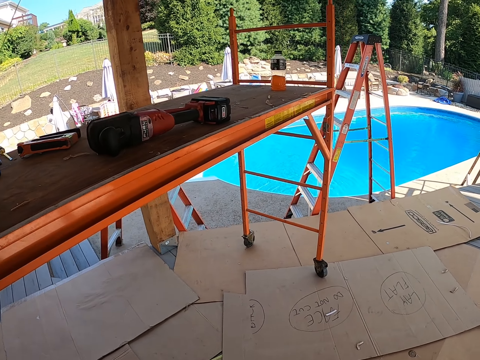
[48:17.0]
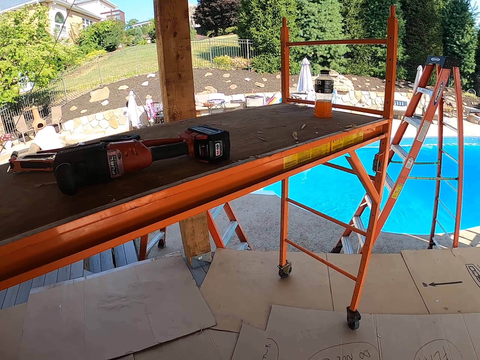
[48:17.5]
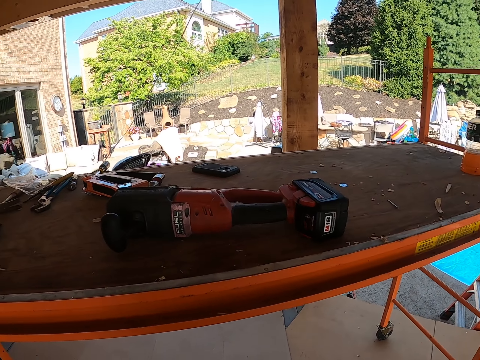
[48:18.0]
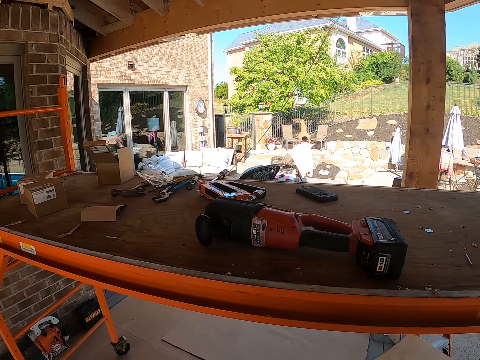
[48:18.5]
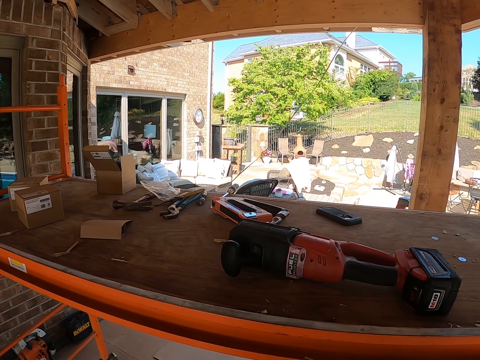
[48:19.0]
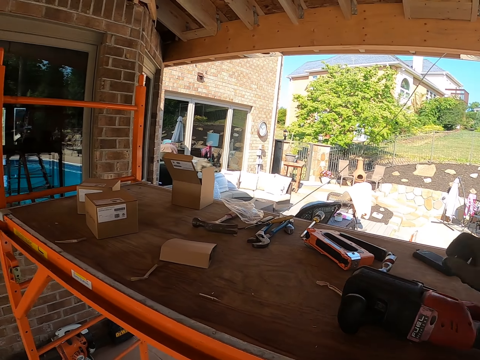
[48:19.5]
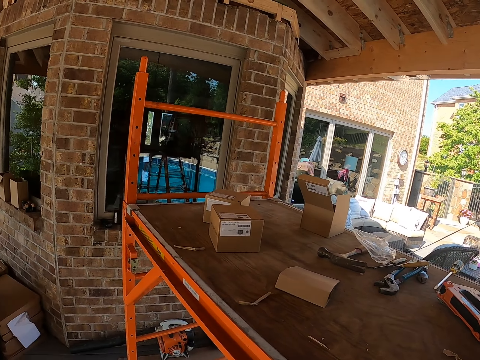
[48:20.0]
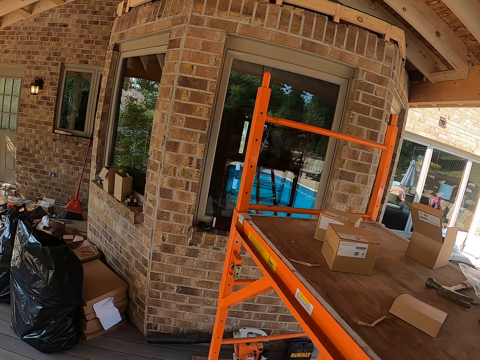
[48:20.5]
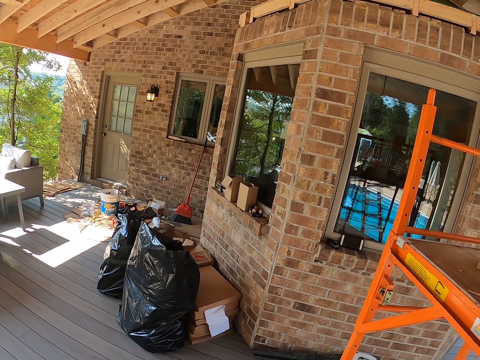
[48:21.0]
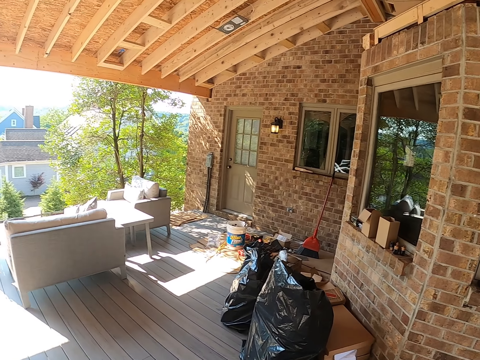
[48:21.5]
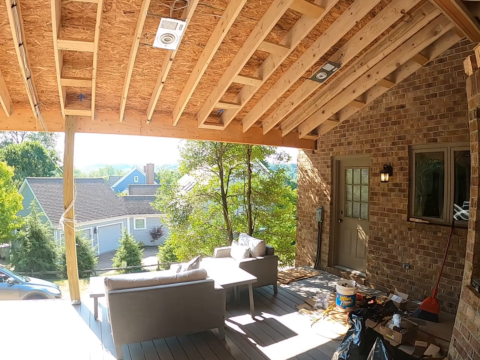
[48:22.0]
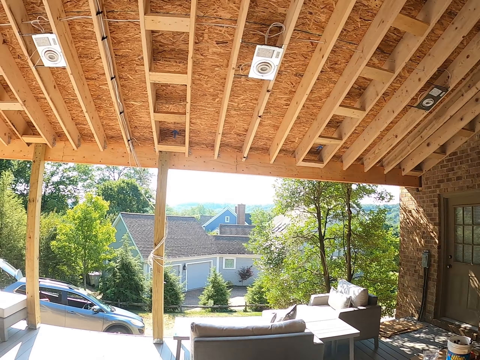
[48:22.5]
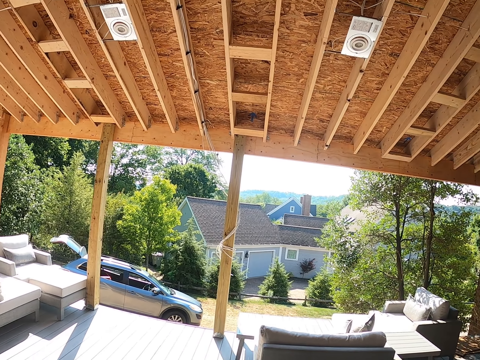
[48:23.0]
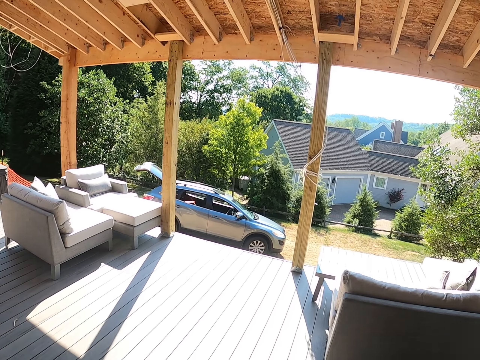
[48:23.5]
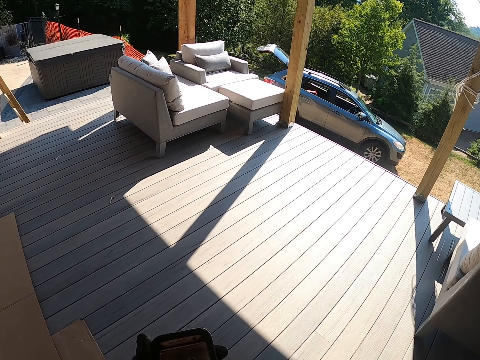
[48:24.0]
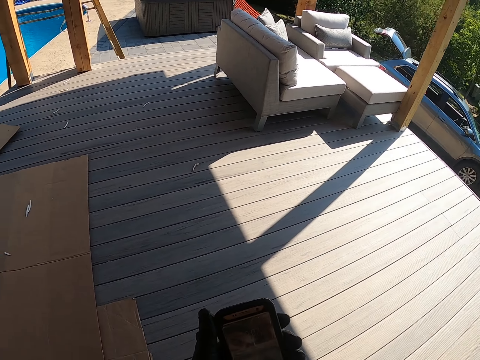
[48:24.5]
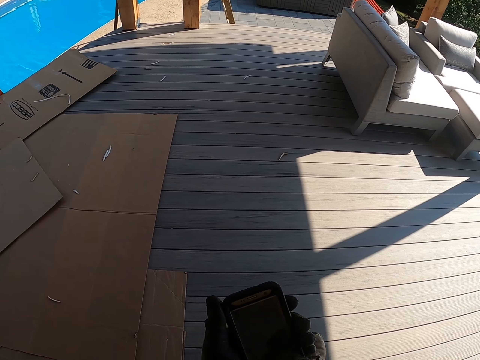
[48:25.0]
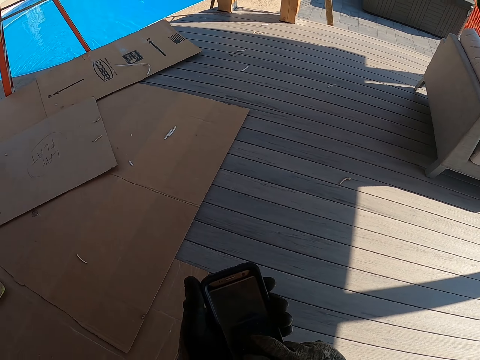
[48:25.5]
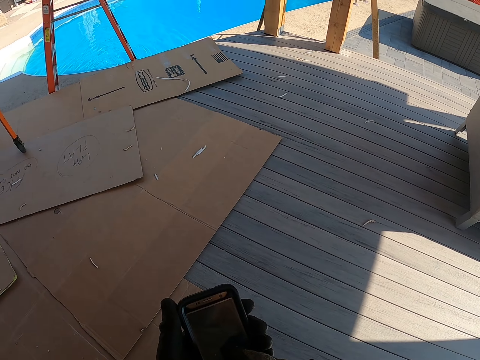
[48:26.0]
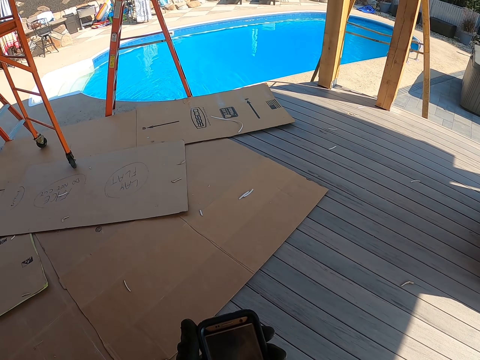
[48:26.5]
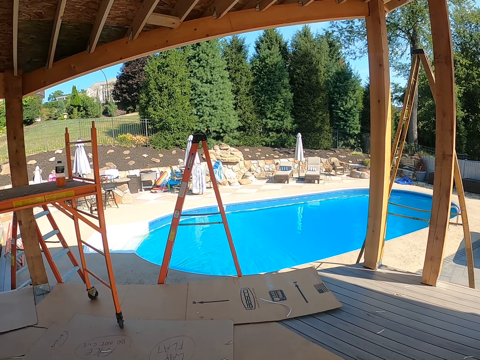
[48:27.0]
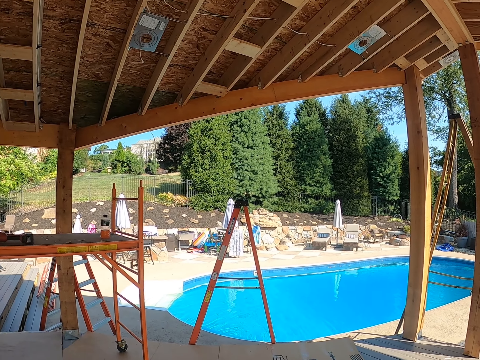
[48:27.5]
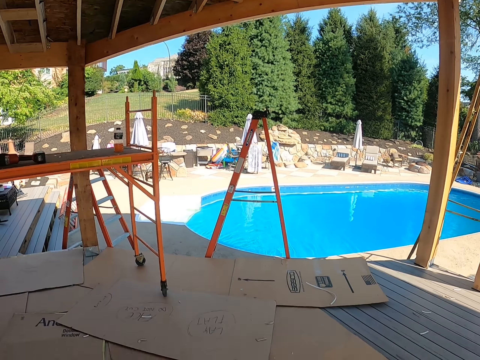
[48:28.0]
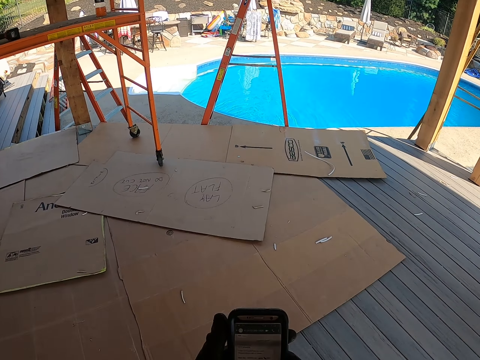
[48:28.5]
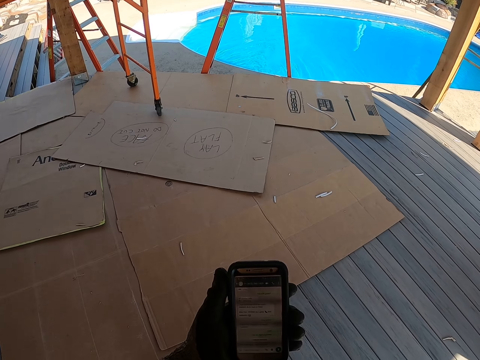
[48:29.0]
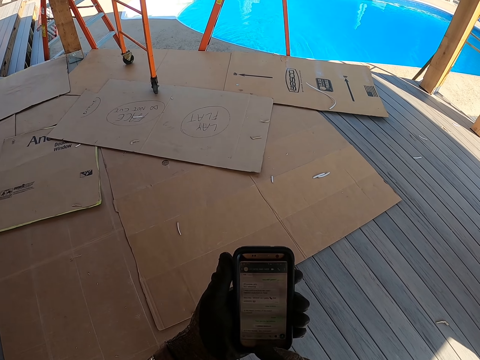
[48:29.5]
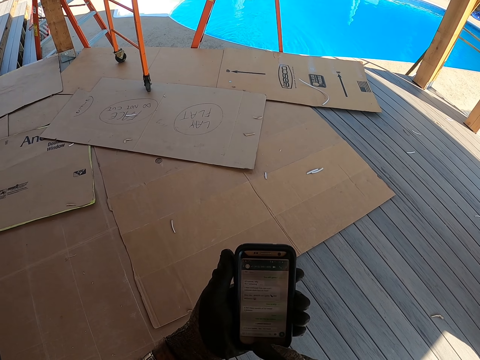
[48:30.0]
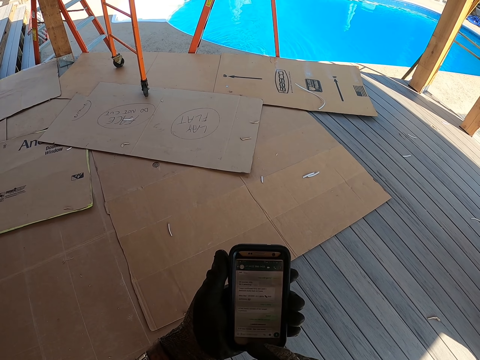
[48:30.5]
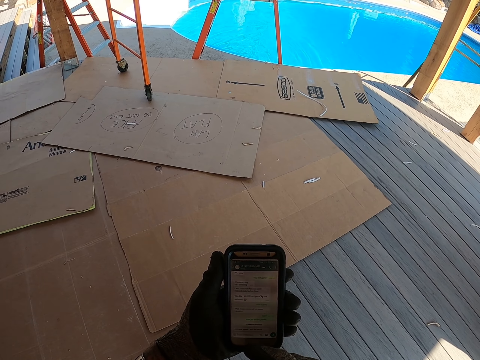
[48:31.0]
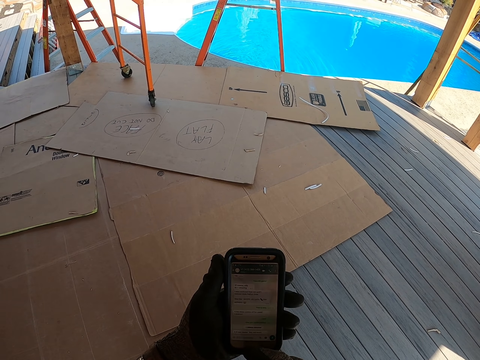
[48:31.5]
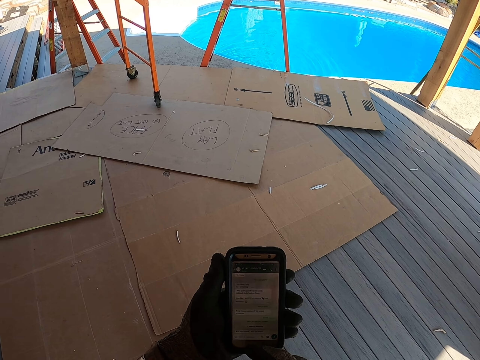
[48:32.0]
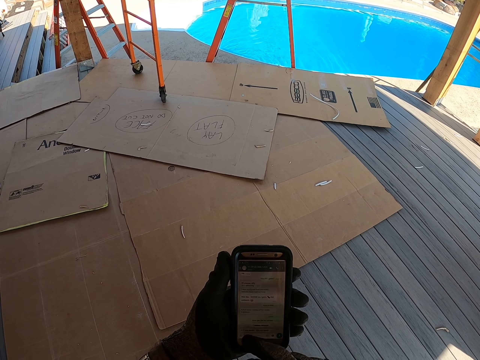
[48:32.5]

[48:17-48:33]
The camera wearer reaches for the phone. They look around. They operate the phone. They look forward. They operate the phone.

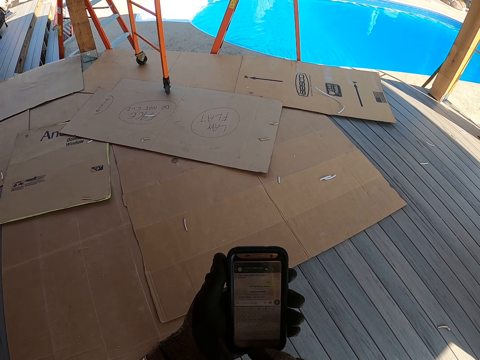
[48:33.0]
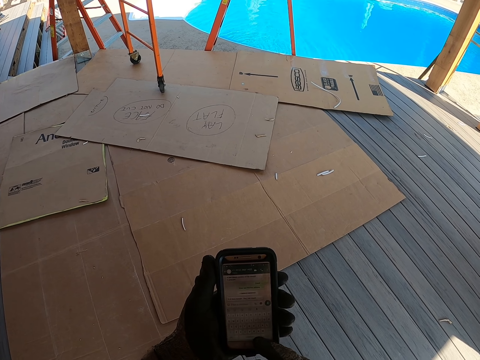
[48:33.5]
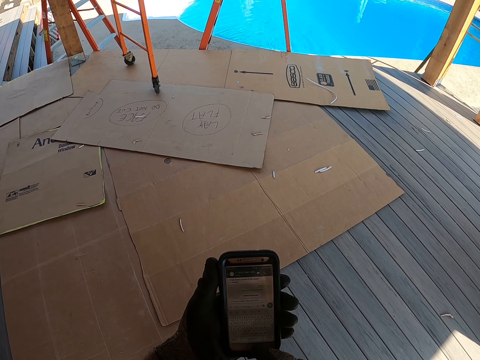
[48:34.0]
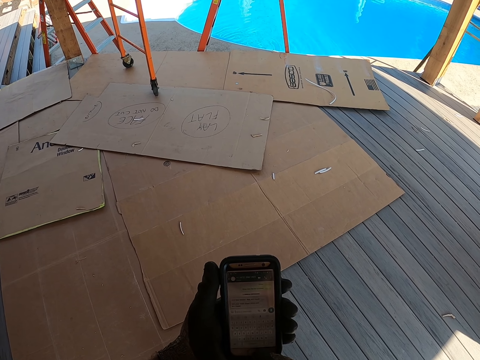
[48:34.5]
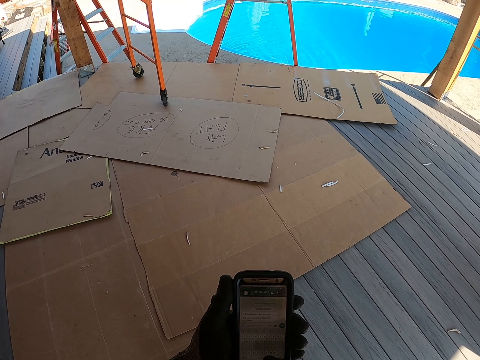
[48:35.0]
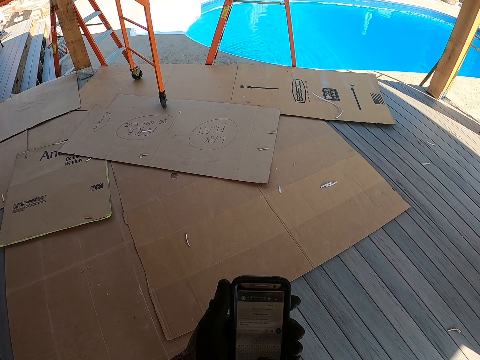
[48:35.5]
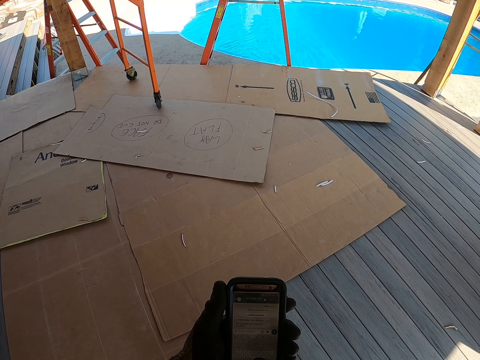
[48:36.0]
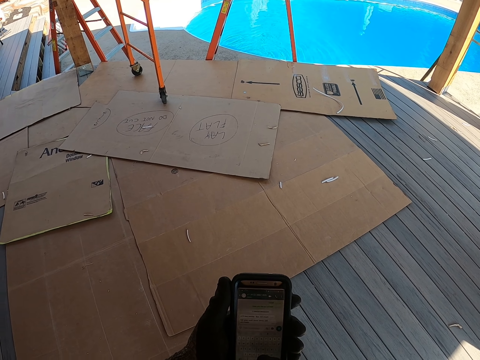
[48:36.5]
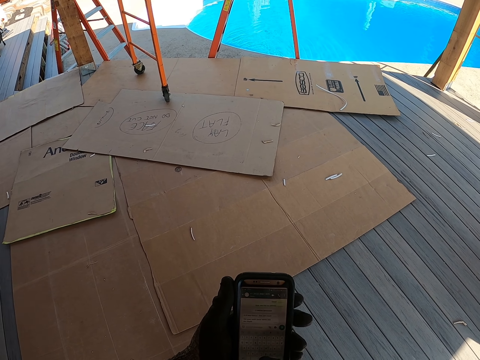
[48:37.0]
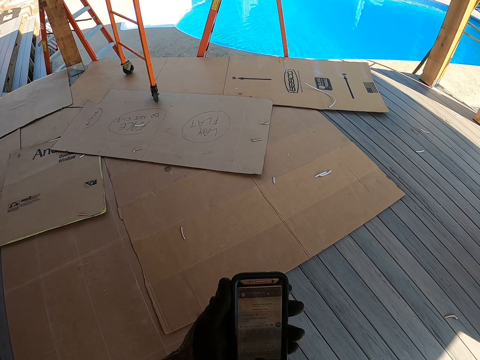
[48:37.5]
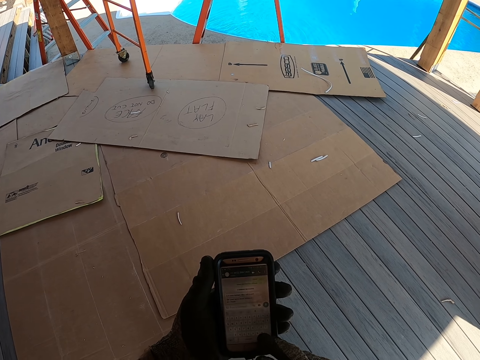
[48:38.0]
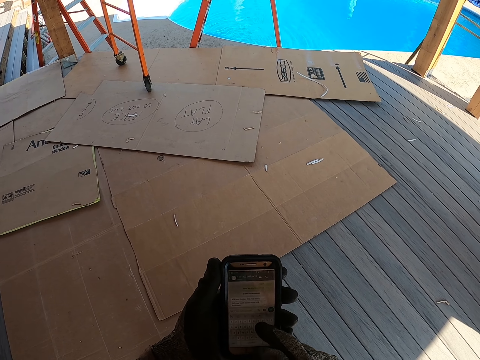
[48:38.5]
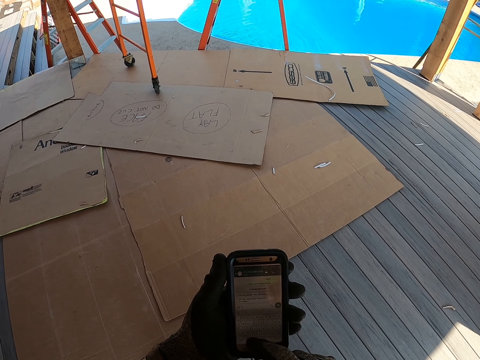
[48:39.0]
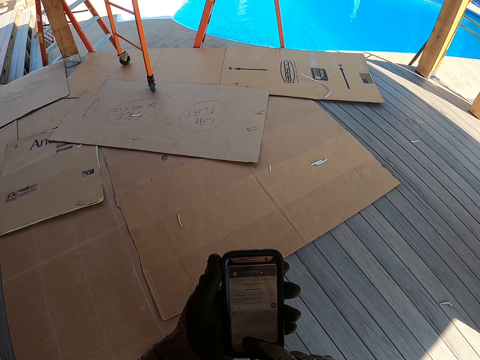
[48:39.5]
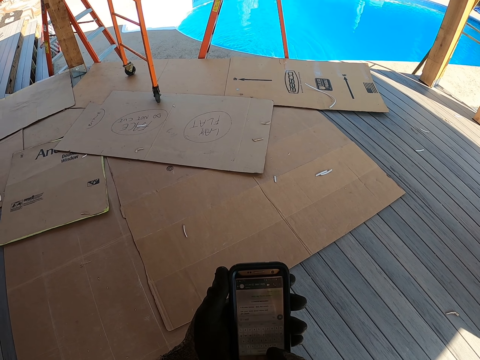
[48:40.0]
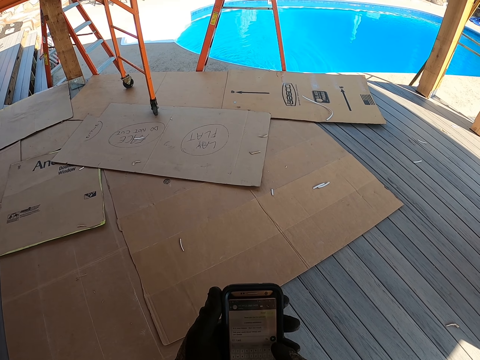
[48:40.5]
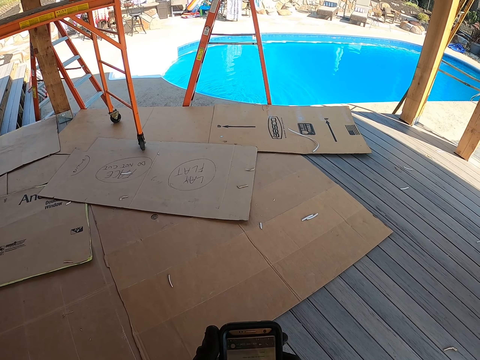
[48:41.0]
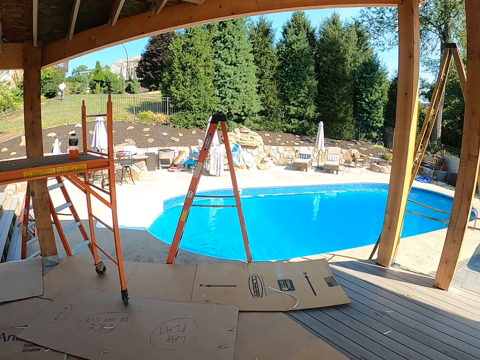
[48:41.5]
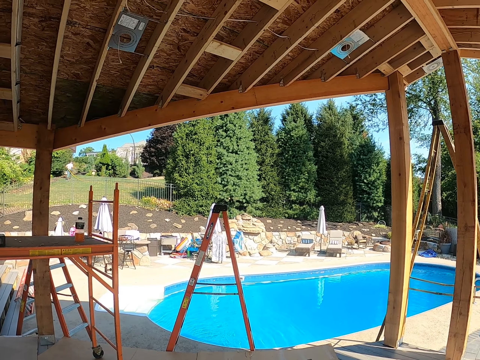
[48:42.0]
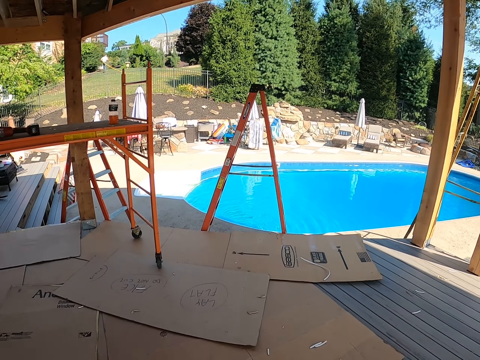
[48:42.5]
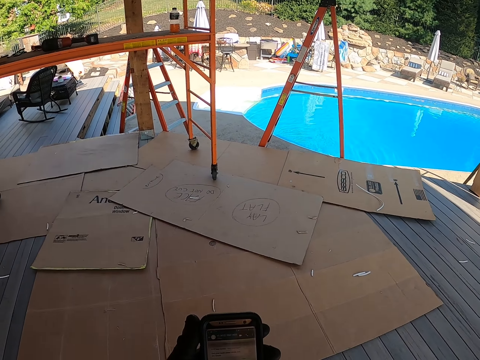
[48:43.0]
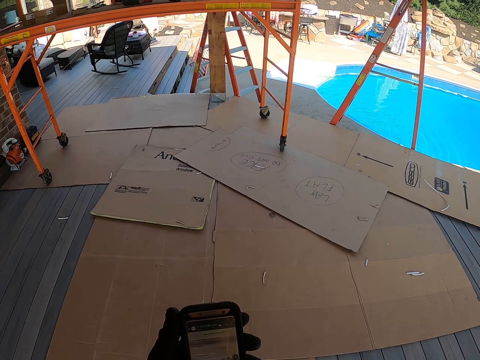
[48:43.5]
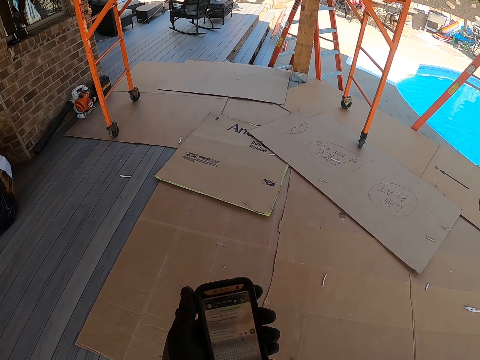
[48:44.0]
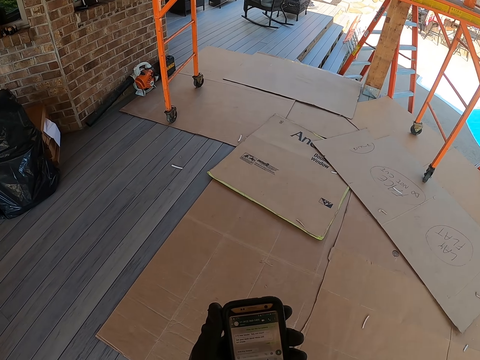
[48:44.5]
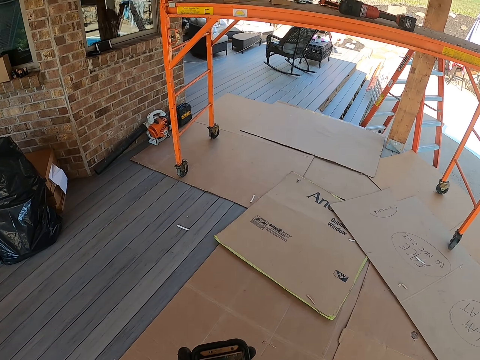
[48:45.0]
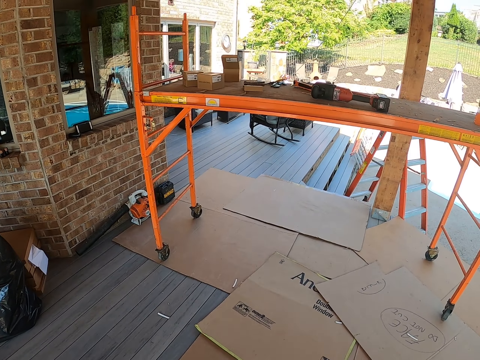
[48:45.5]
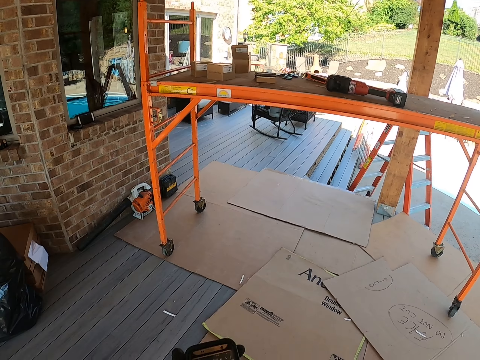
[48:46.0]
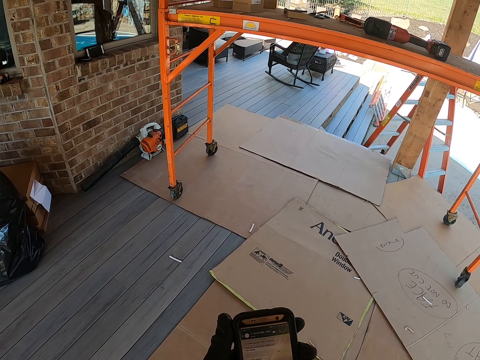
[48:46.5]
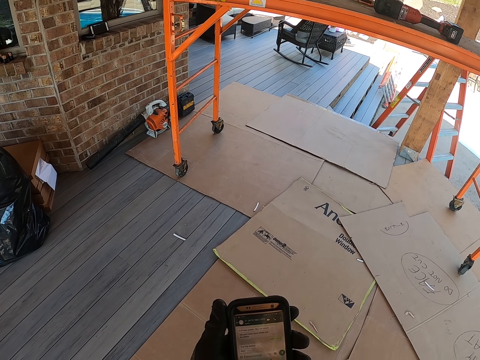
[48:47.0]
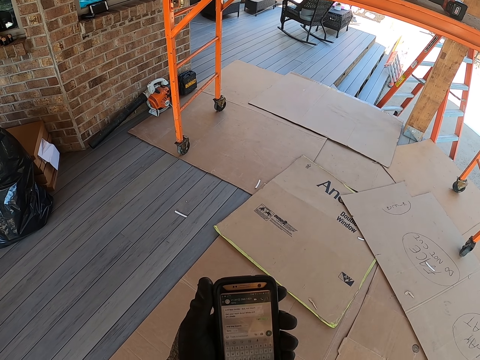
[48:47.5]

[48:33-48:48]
The camera wearer looks forward. They operate the phone.
